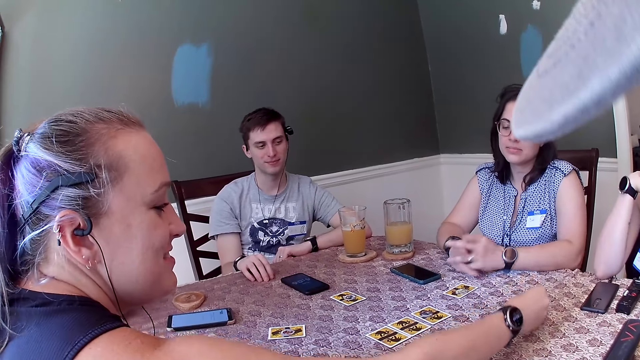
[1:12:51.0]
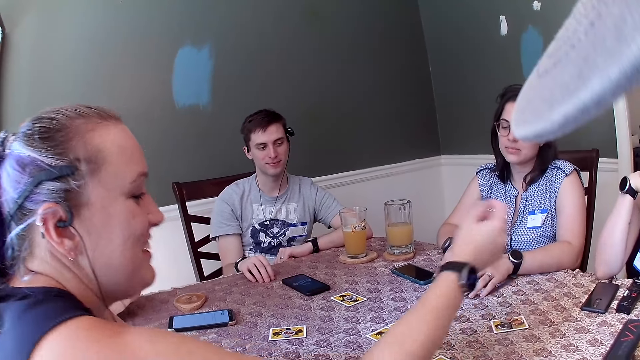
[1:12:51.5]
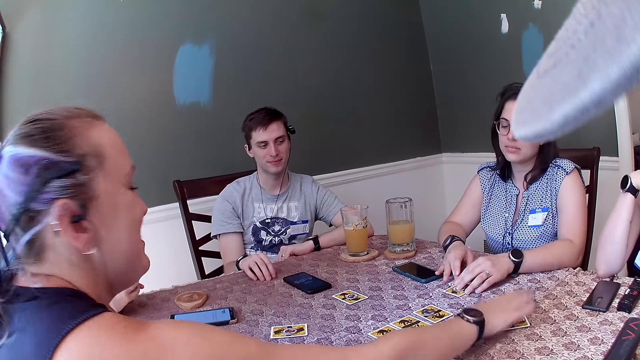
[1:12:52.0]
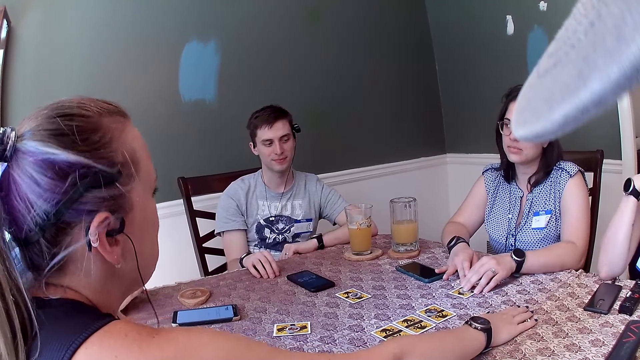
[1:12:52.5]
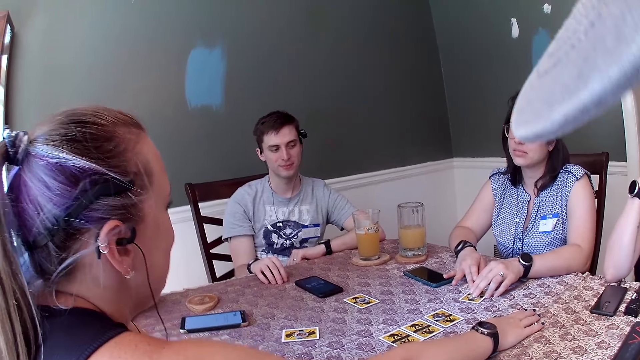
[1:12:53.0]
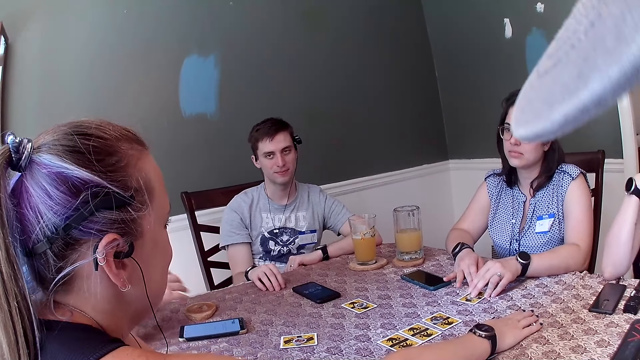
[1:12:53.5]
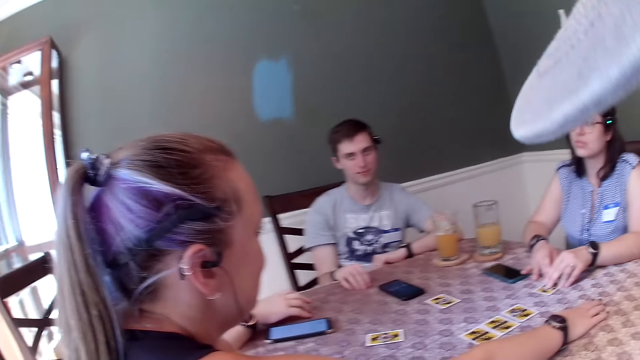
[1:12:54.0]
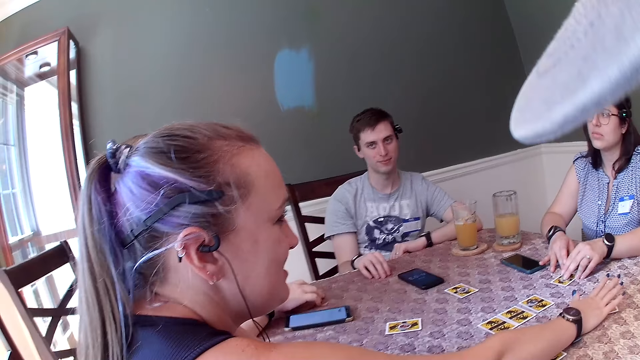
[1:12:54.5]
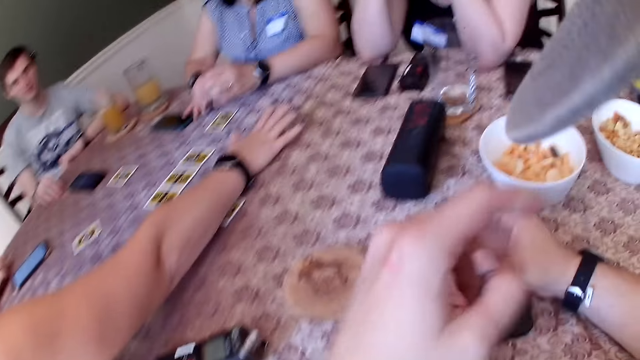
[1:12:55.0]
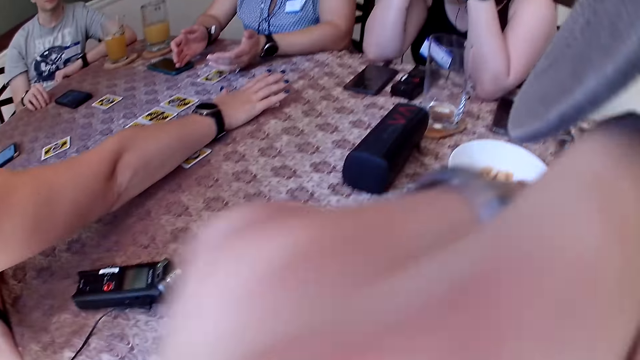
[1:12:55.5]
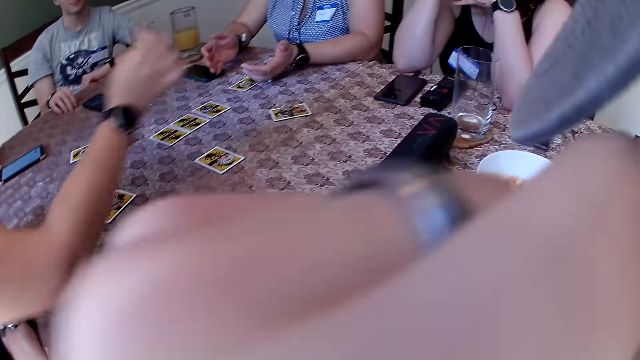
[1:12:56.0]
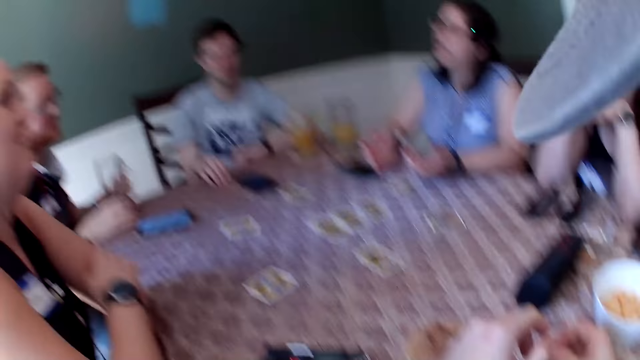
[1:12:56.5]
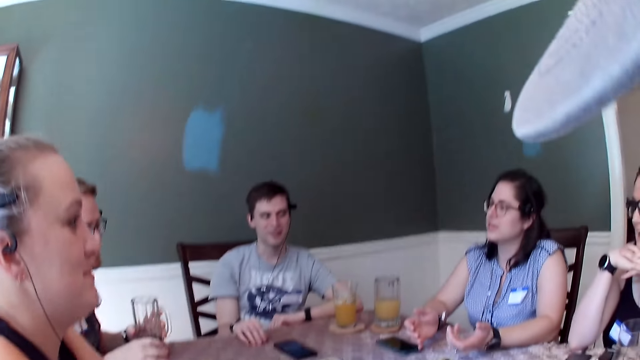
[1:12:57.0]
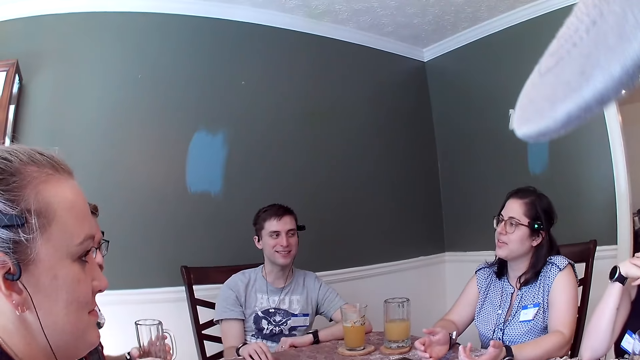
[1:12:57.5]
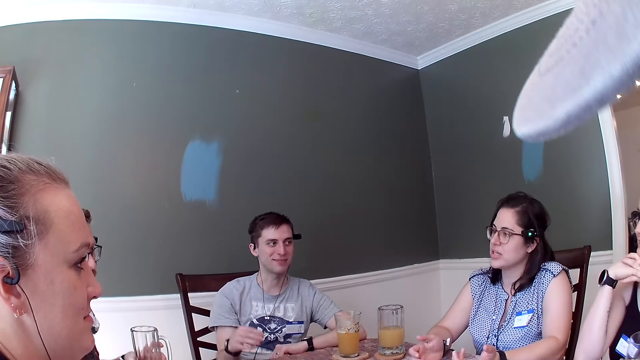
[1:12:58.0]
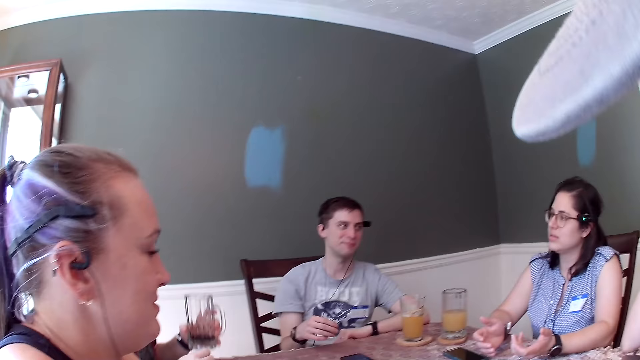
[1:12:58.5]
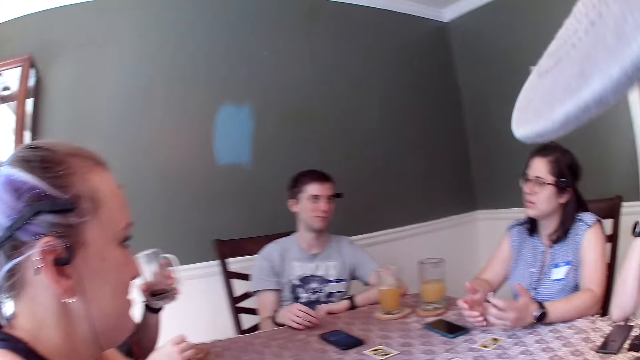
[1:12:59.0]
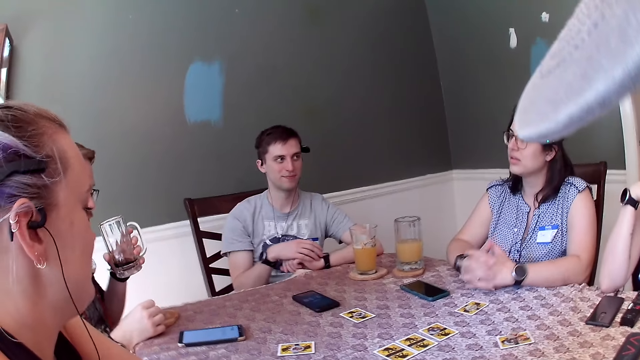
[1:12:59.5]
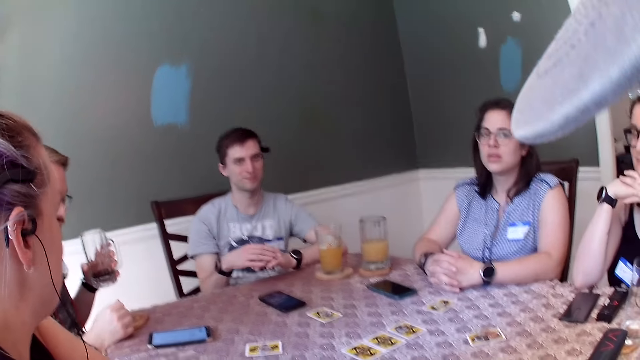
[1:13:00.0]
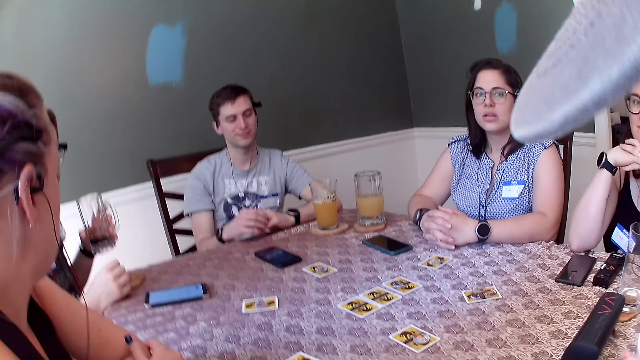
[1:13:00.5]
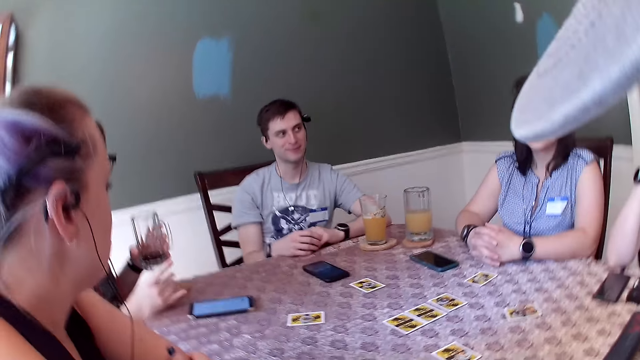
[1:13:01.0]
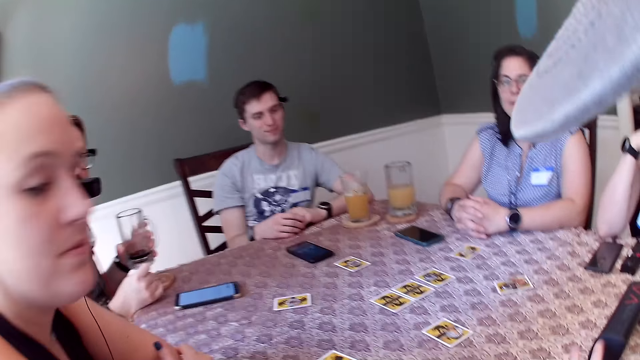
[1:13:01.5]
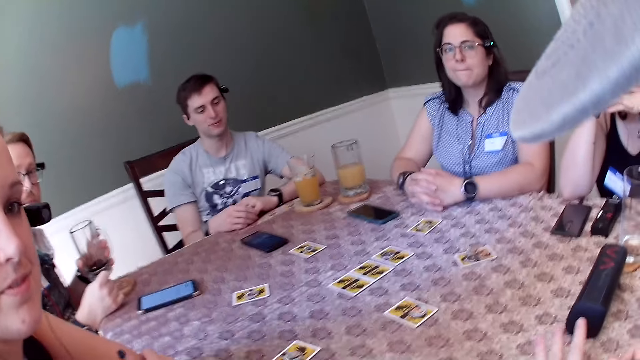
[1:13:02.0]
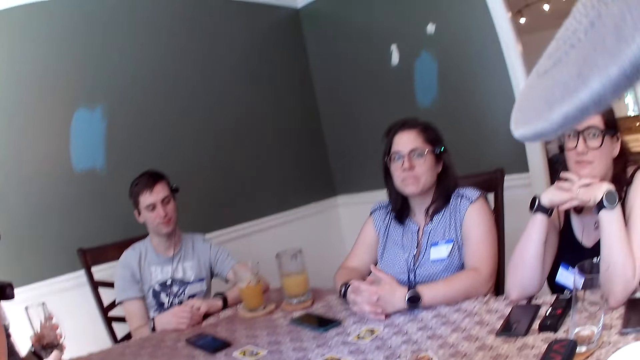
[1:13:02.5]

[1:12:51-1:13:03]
The woman places the coin in her right hand on a card on the table. Another woman places her left hand on a card on the table. The first woman places her right hand on the card with the coin on it. The other woman moves the card her left hand is on. The man moves a coaster on the table with his right hand. The camera wearer touches his face with his left hand. Another man taps his right hand on the table. The first man picks up the cup of water from the coaster on the table with his left hand. The camera wearer talks to people at the table.

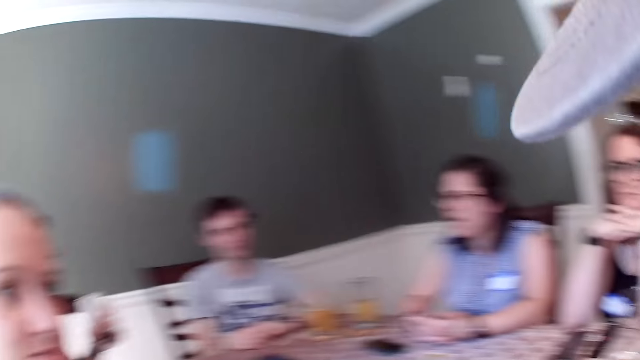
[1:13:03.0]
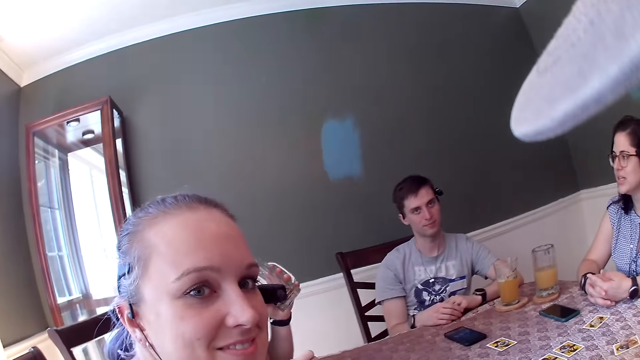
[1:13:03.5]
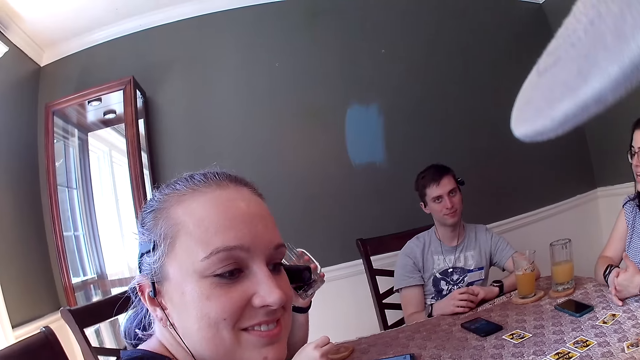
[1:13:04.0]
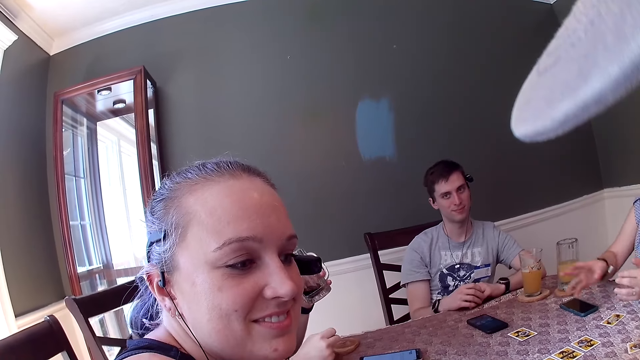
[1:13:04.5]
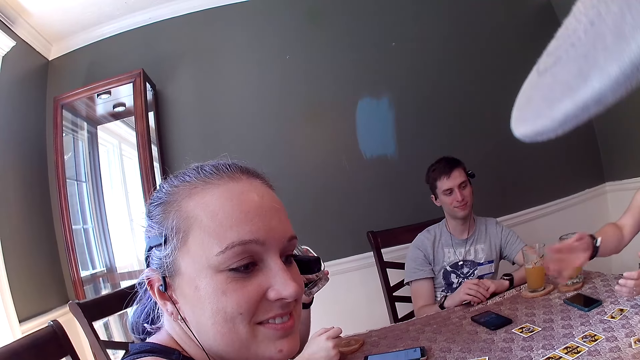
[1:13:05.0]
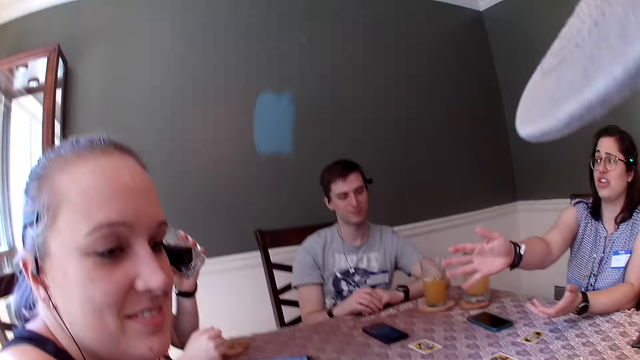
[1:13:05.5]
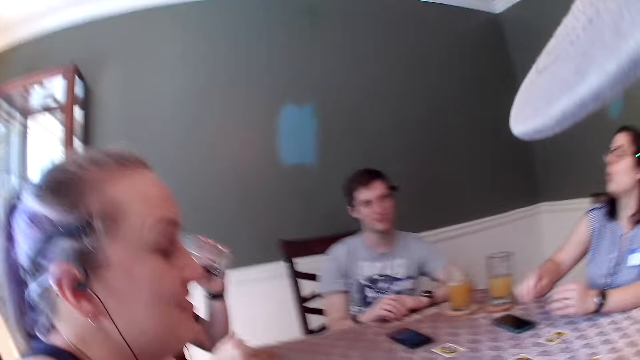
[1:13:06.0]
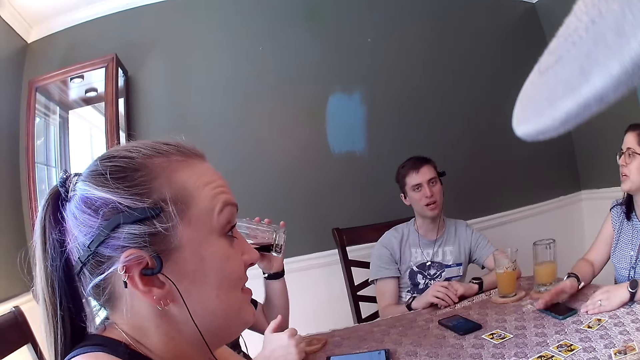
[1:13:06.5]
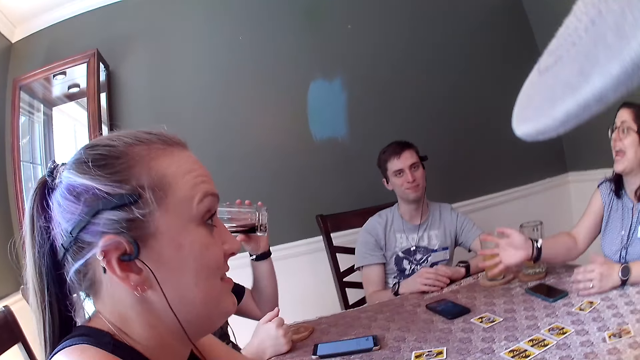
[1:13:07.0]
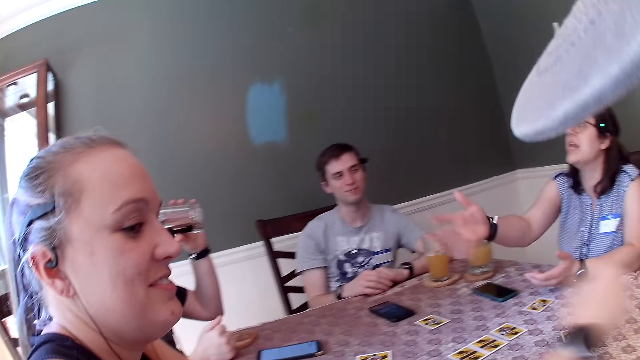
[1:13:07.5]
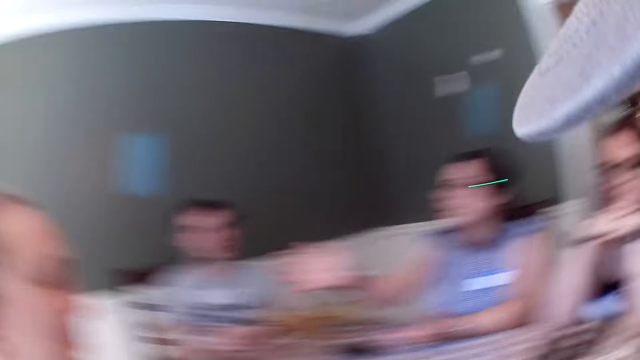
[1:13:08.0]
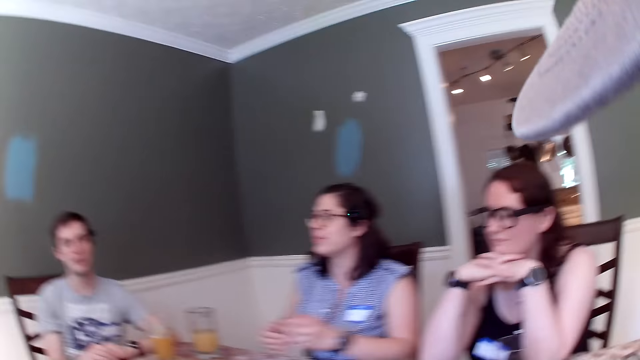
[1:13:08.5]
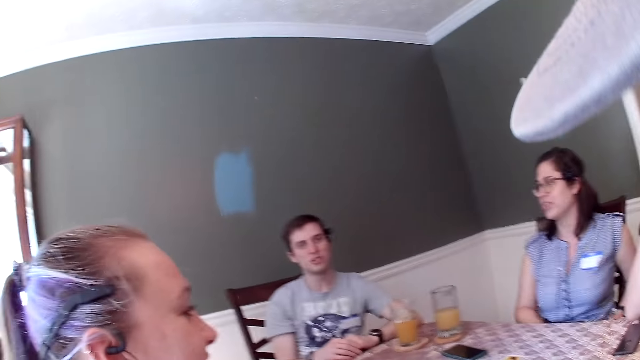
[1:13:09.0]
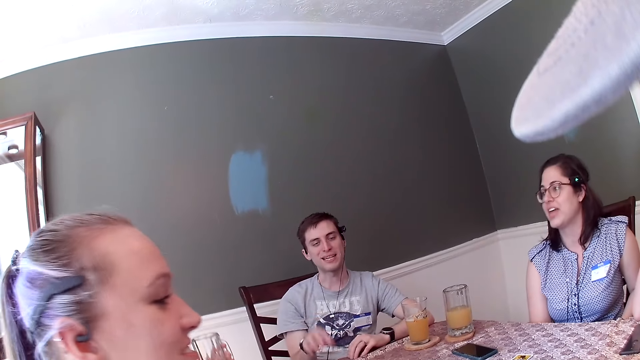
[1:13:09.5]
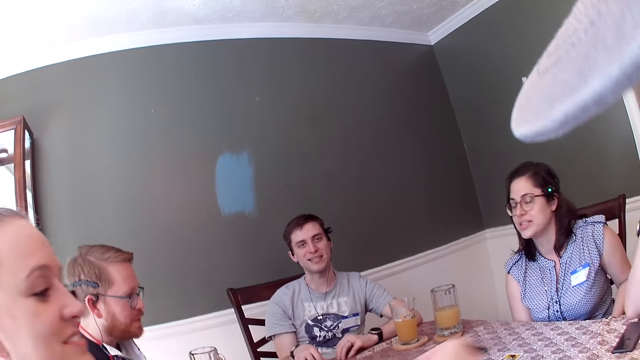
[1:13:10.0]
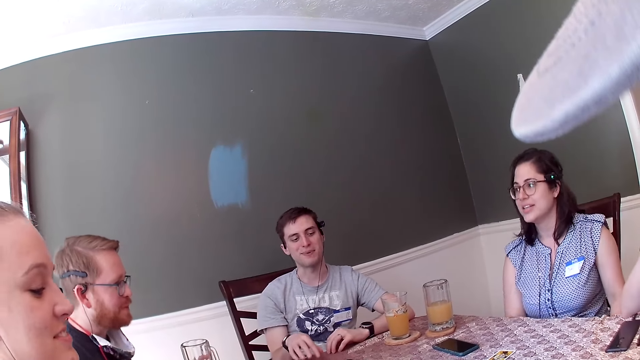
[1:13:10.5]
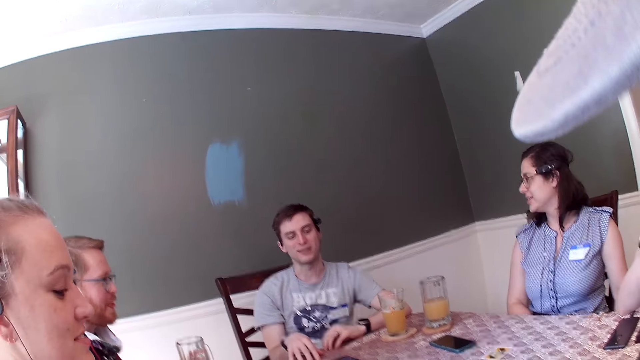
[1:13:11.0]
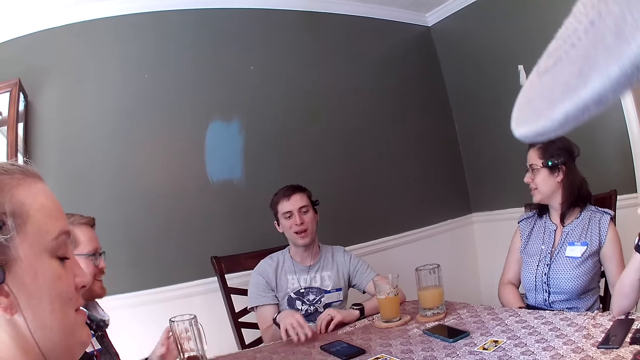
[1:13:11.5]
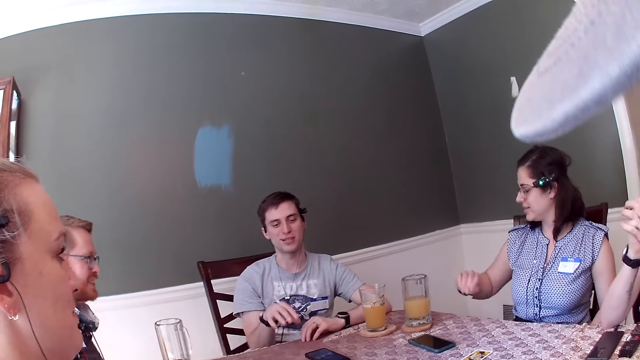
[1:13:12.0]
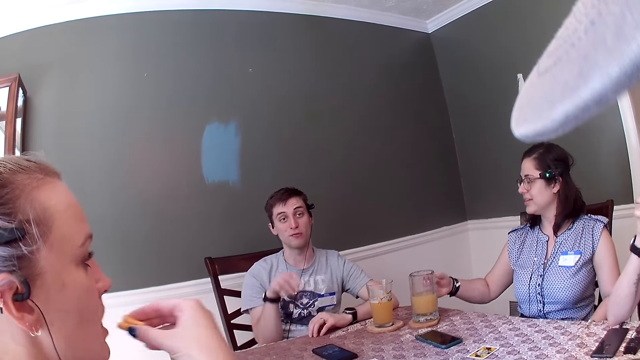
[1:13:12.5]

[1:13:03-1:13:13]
A man drinks from the cup of juice in his left hand. A woman places her right hand on the phone on the table. The man places the cup of juice in his left hand on the coaster. The camera wearer looks at the people at the table. Another woman eats a biscuit in her right hand.
